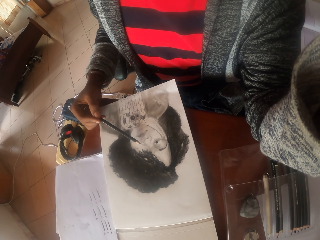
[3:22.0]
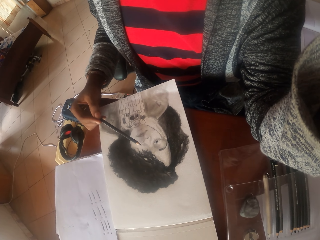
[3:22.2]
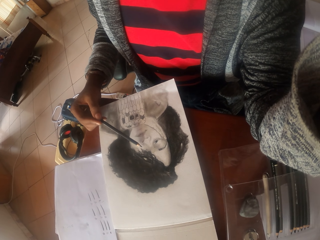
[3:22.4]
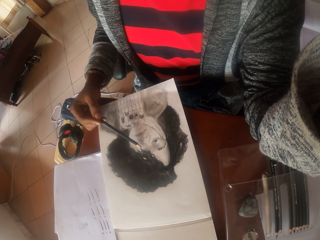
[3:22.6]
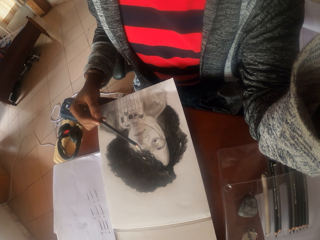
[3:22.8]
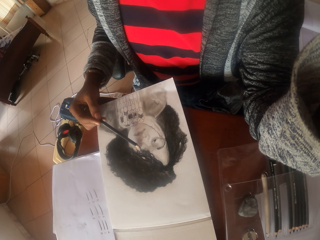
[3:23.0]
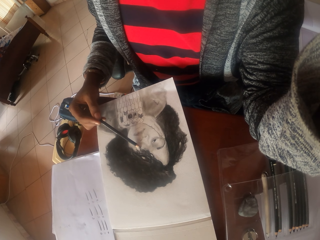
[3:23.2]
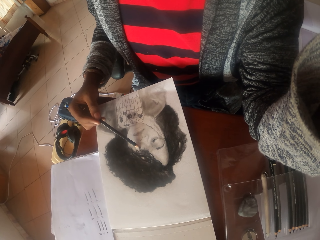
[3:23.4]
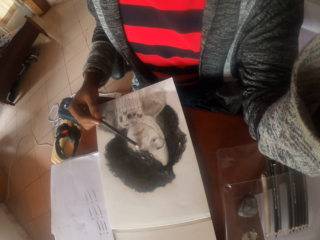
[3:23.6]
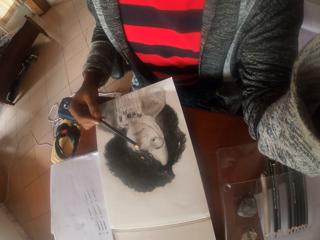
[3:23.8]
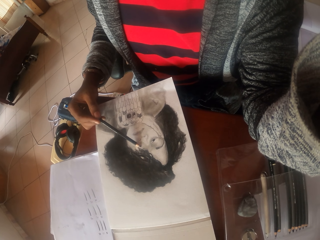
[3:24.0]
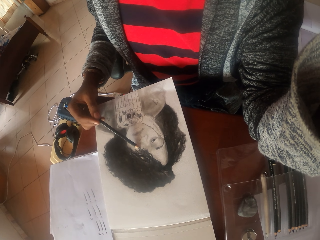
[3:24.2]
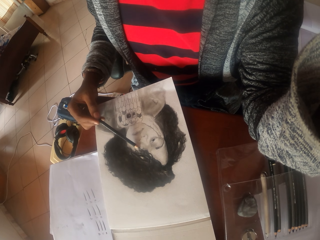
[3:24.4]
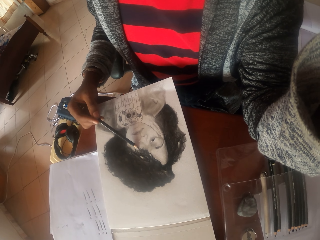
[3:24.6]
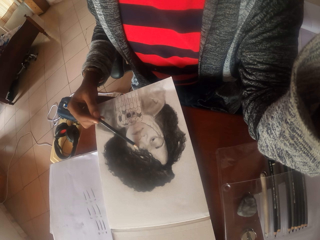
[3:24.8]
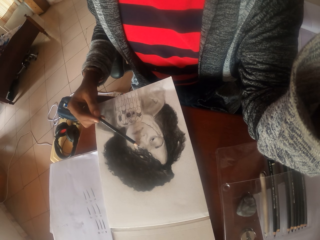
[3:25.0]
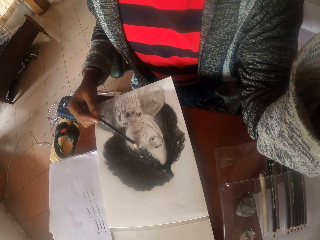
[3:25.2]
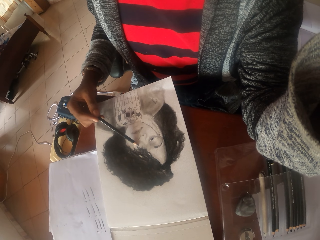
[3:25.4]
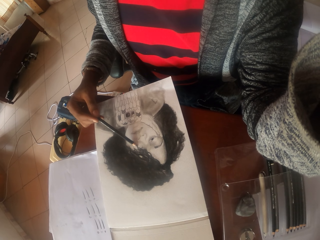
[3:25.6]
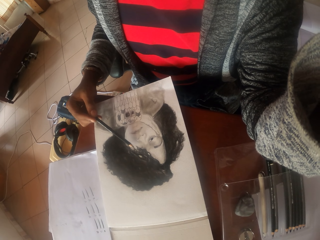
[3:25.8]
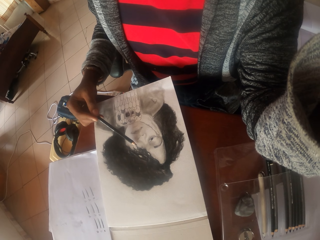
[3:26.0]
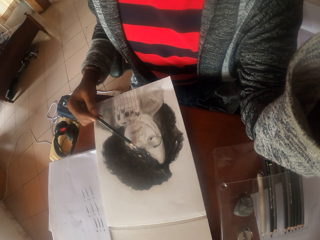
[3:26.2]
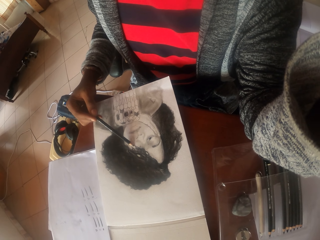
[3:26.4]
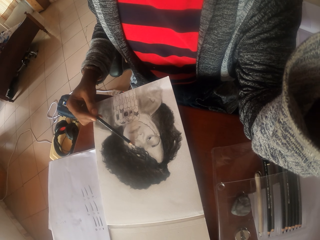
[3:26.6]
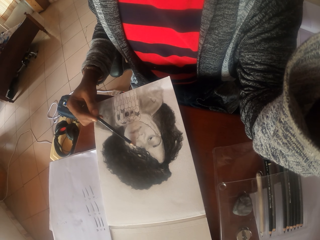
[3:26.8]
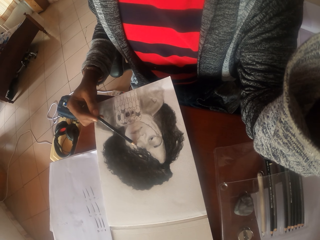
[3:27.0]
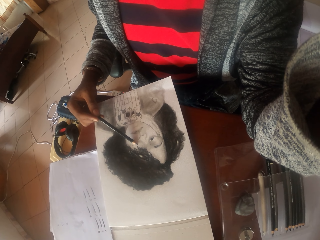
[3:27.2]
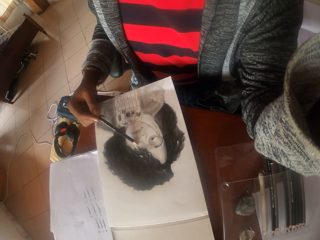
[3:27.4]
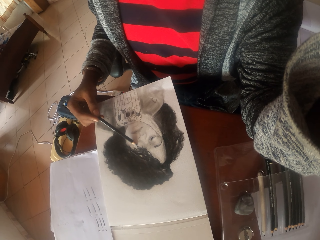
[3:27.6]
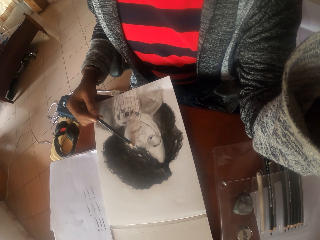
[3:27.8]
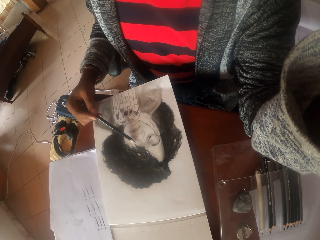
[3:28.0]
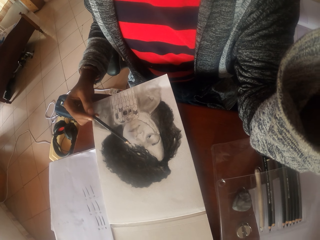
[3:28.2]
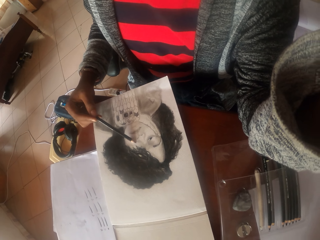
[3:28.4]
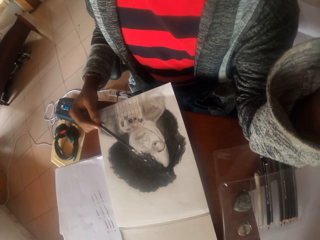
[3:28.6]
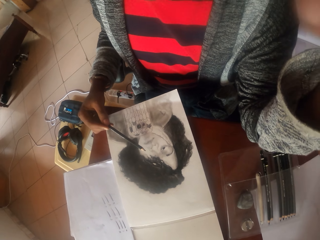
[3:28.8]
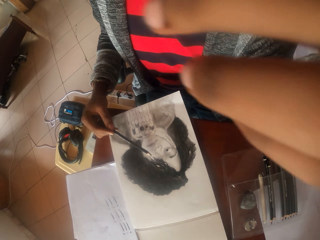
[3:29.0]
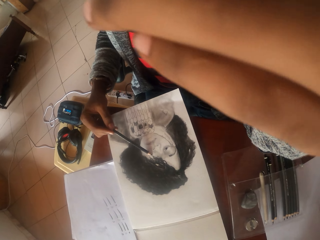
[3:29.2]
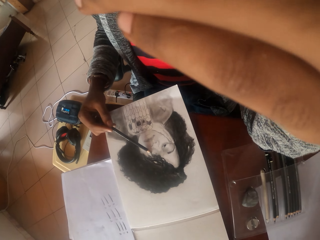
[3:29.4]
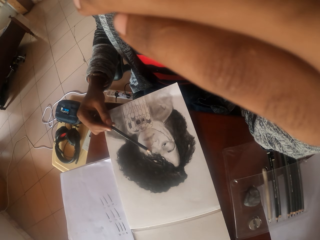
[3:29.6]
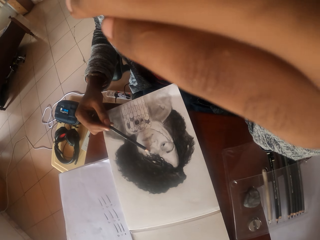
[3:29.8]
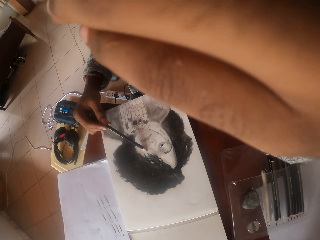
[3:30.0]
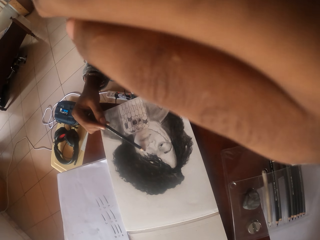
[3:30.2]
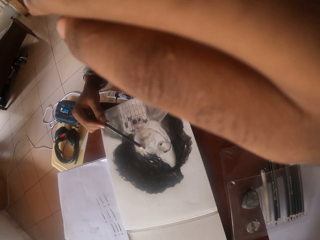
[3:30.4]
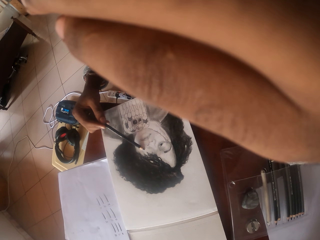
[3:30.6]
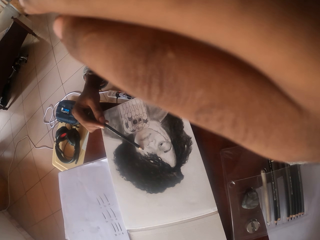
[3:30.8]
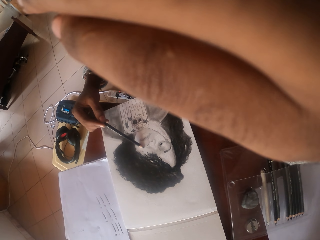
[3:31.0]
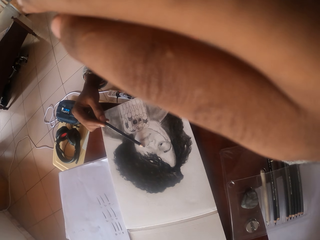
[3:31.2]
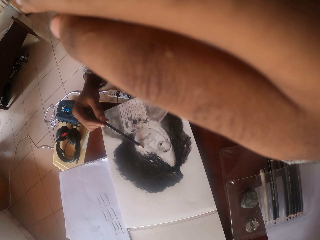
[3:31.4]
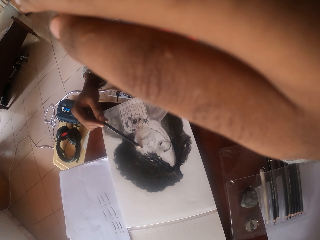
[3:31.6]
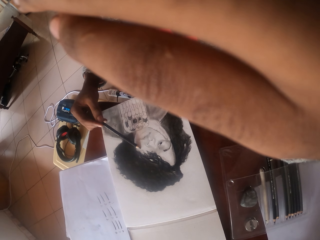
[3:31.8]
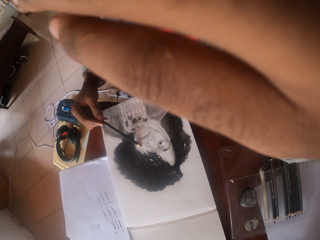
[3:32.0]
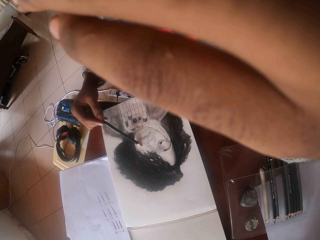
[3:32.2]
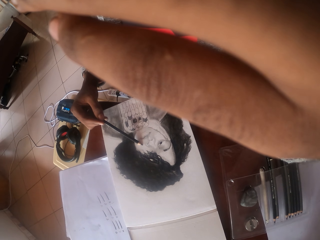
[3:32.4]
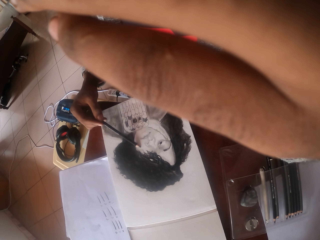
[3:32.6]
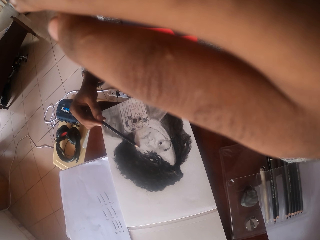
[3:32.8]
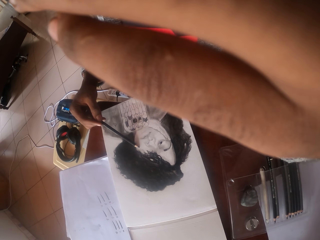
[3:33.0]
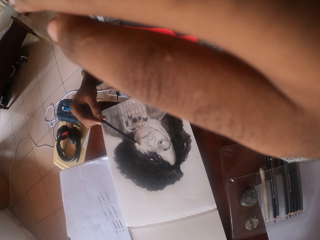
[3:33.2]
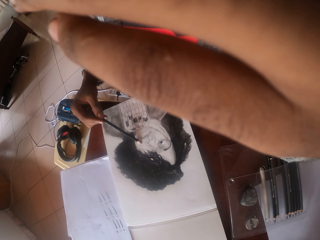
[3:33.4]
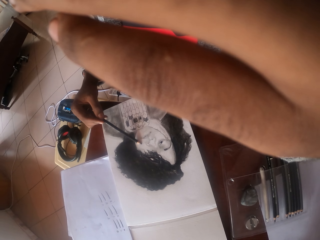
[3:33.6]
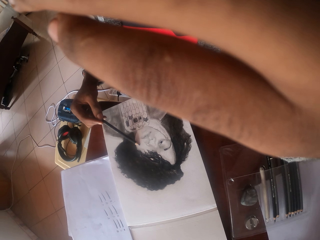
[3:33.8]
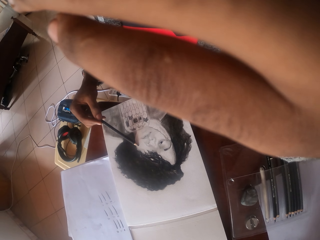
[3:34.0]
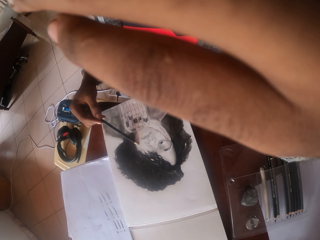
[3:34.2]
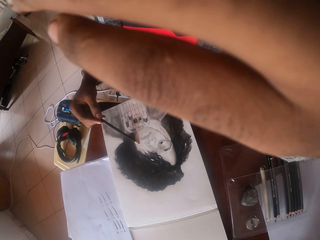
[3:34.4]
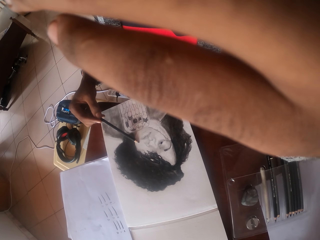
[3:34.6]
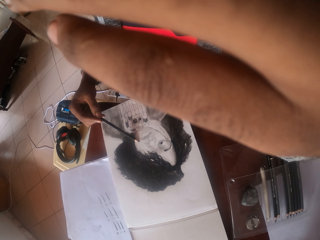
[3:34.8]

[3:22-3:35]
The camera wearer paints the picture. They hold the head. They paint the picture.

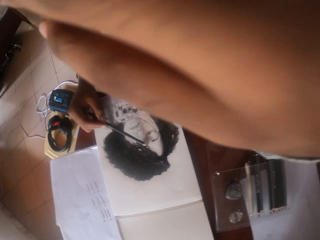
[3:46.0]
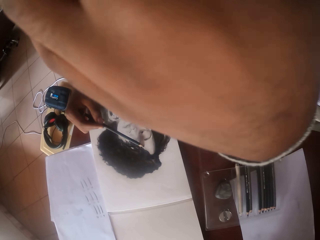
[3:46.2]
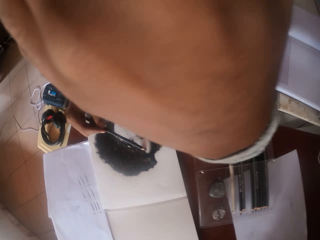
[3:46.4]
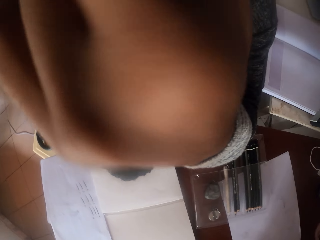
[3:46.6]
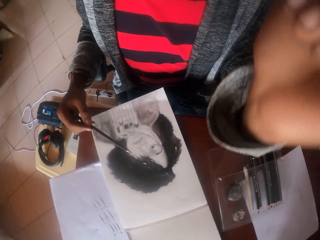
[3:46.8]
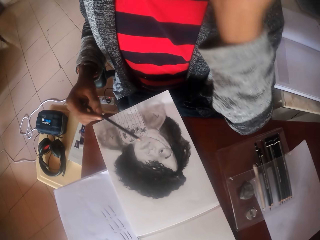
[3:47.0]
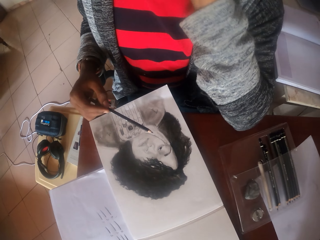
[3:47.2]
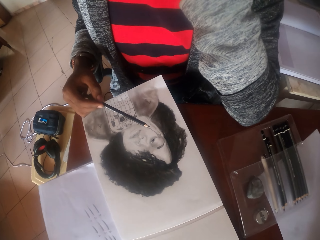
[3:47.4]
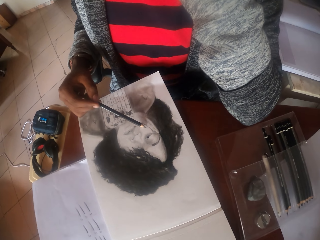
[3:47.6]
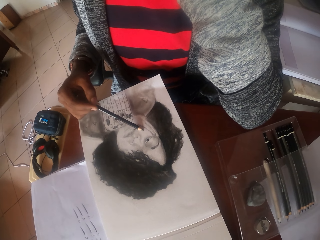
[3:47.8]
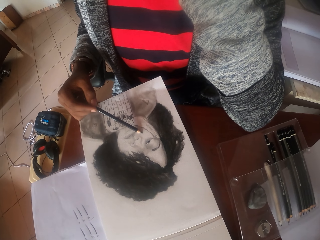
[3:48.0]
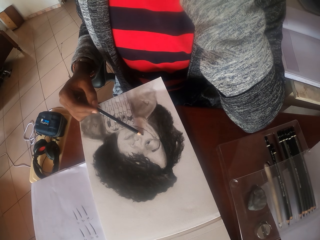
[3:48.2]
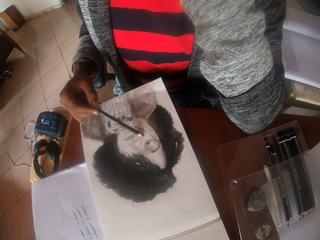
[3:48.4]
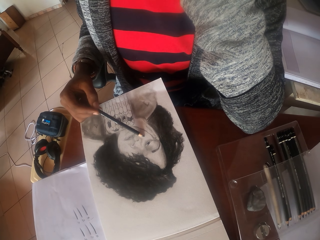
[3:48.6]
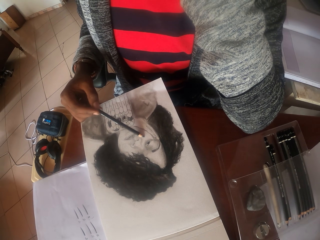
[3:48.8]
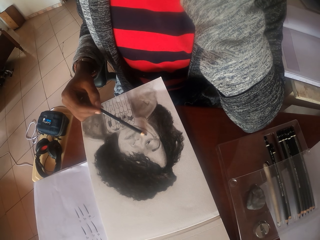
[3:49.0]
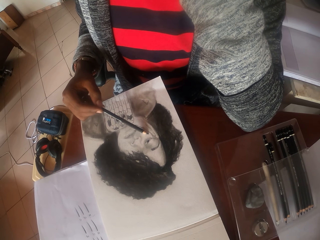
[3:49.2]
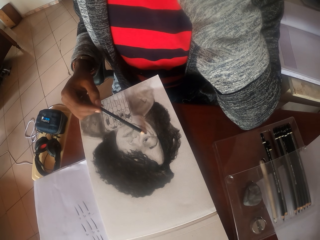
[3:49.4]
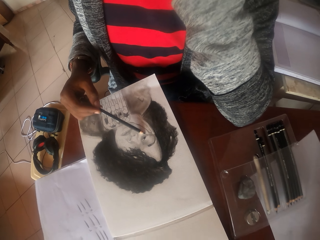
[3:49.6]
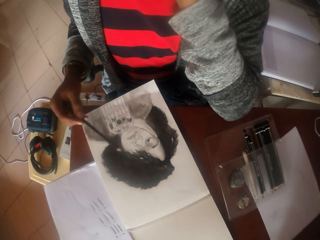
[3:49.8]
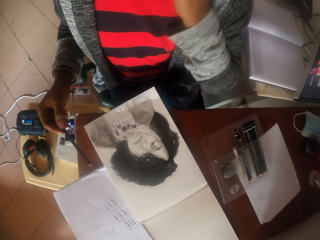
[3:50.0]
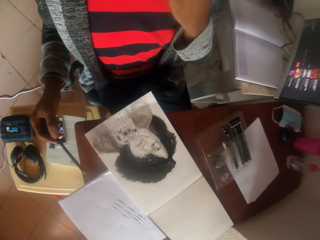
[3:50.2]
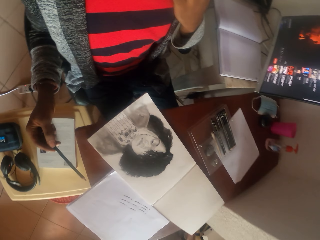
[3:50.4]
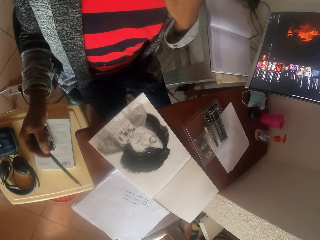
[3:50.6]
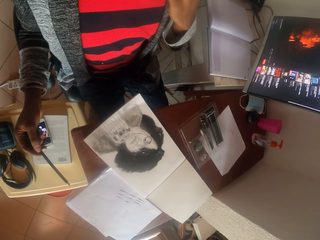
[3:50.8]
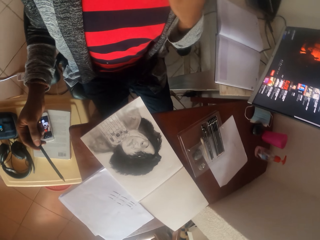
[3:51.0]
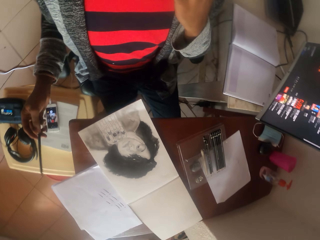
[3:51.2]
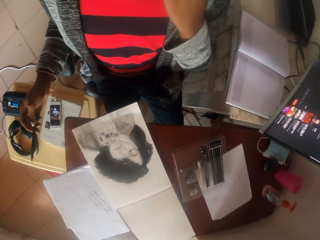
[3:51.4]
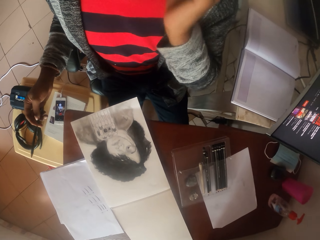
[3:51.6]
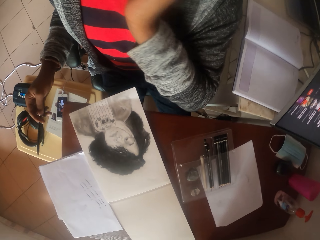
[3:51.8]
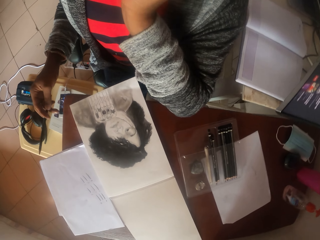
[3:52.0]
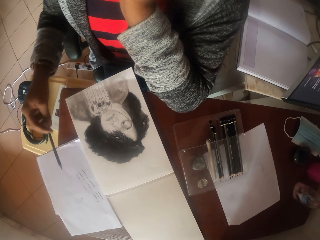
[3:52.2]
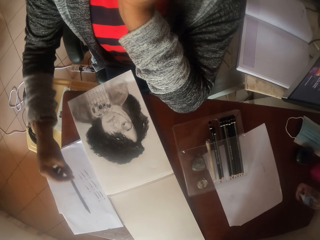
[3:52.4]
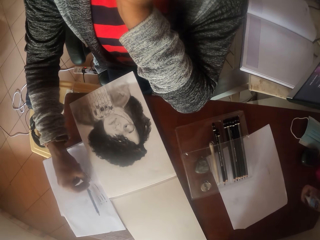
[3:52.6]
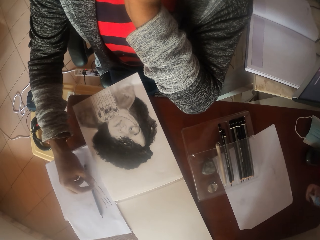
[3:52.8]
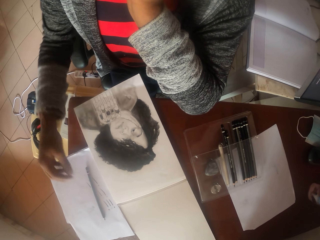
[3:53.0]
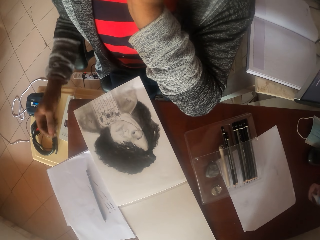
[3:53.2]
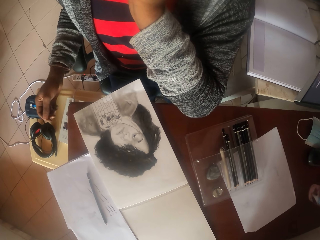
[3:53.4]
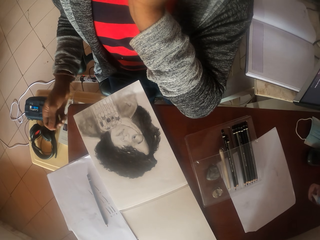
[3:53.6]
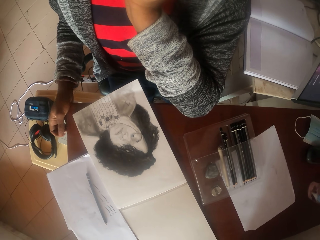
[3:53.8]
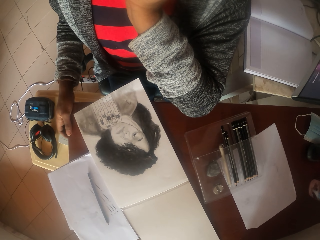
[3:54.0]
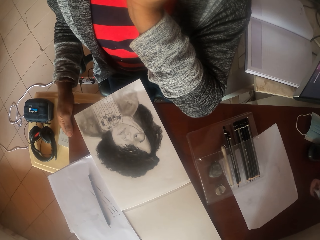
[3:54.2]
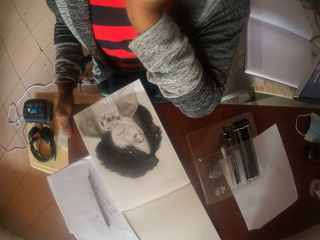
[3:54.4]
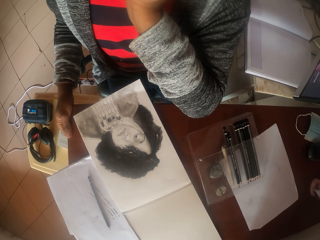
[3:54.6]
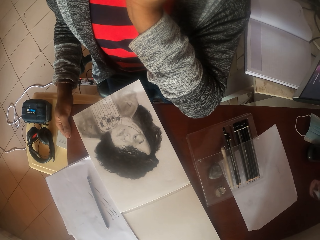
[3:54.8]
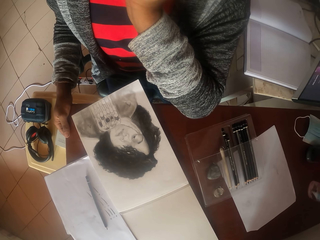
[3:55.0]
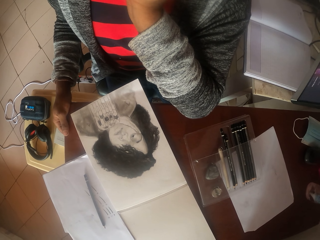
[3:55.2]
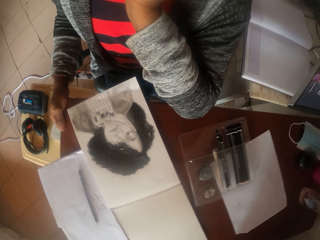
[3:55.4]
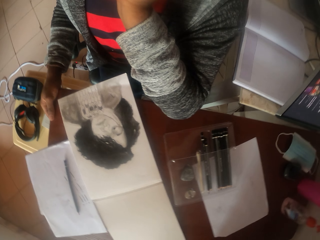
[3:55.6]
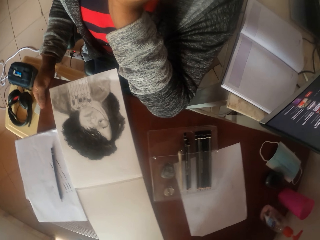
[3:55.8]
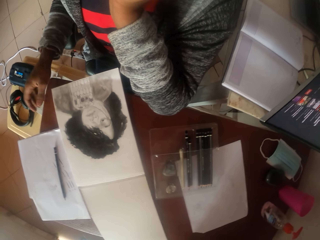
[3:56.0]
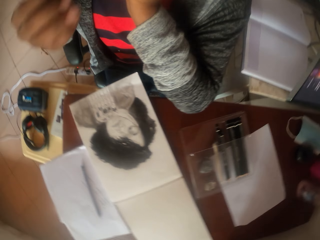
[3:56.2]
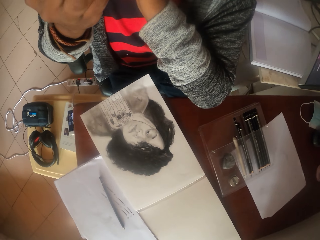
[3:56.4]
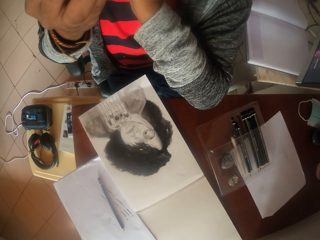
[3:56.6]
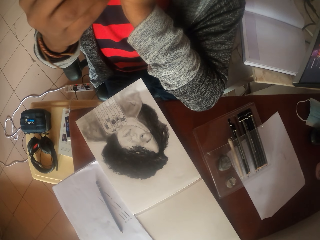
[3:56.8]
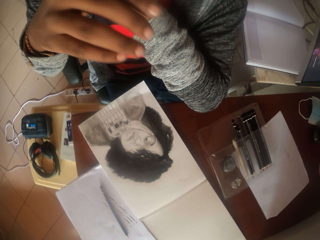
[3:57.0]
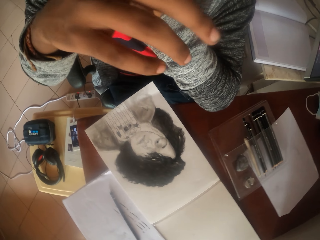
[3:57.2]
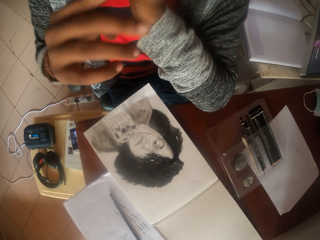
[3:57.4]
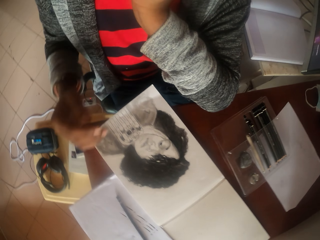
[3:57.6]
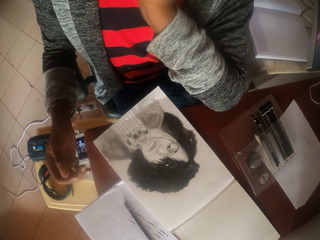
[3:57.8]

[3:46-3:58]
The camera wearer moves her right hand. They look at the picture. They lean backwards. They put the pencil on top of the papers on the table. They look at the portrait. They rub the nose. They touch his face.
